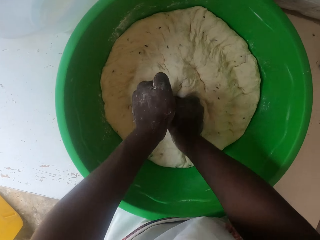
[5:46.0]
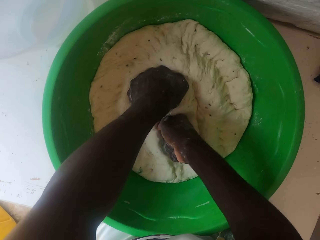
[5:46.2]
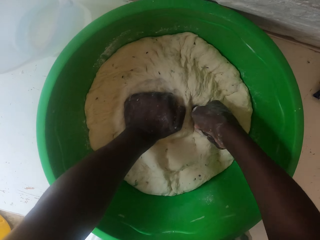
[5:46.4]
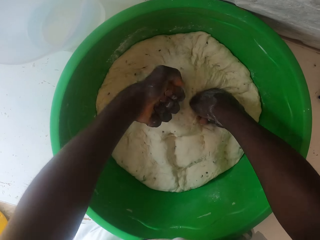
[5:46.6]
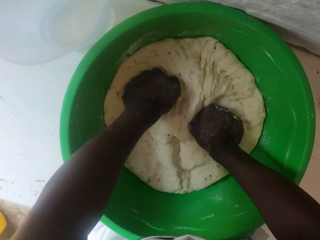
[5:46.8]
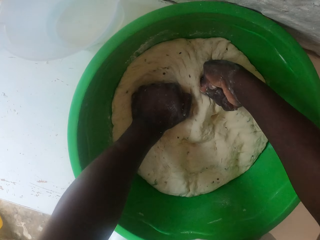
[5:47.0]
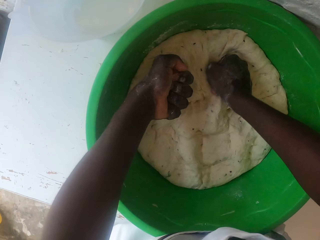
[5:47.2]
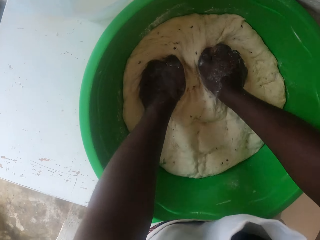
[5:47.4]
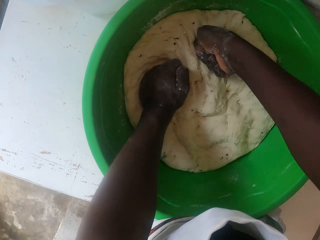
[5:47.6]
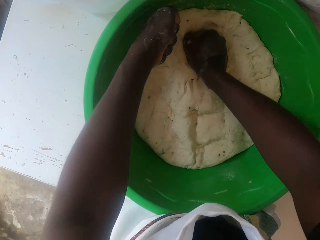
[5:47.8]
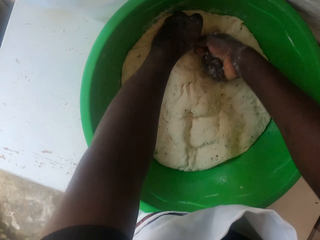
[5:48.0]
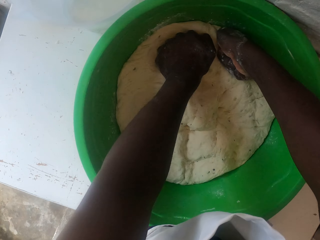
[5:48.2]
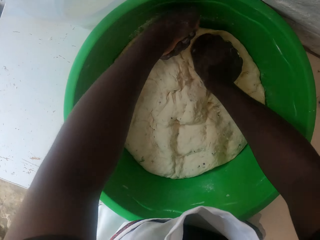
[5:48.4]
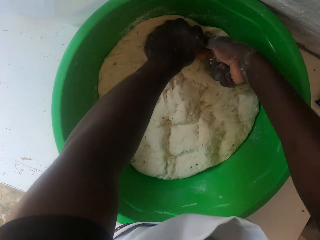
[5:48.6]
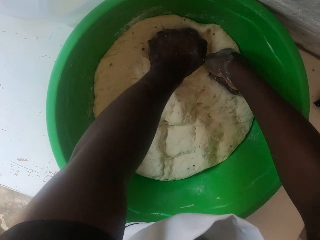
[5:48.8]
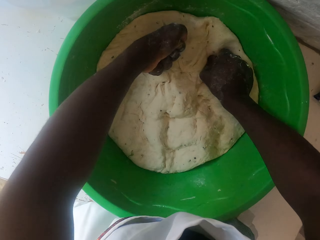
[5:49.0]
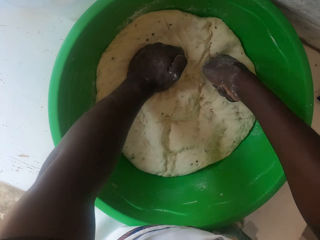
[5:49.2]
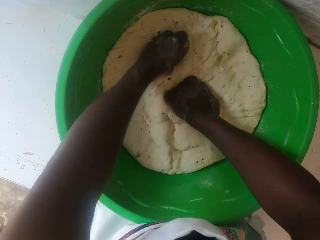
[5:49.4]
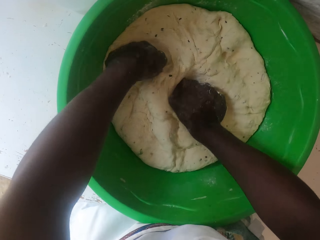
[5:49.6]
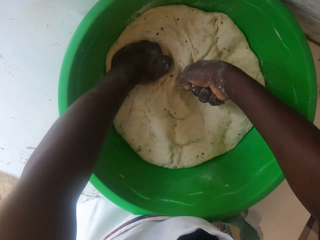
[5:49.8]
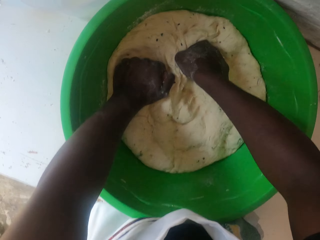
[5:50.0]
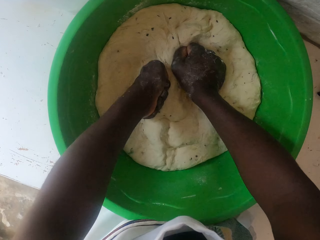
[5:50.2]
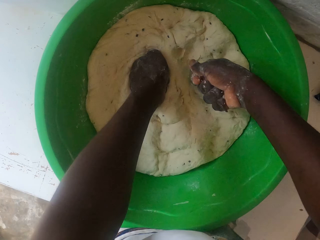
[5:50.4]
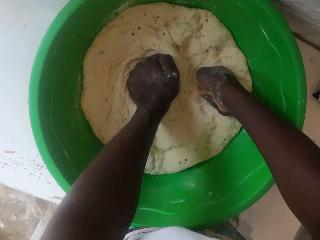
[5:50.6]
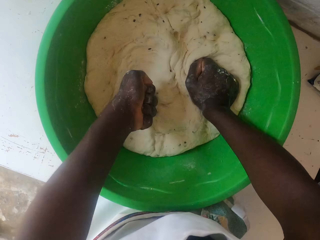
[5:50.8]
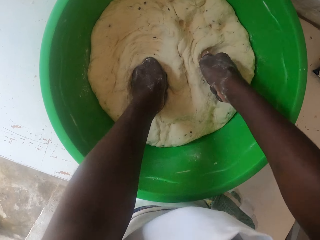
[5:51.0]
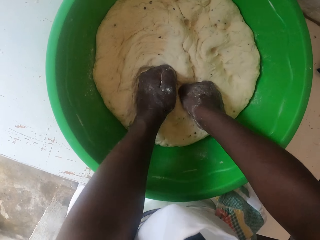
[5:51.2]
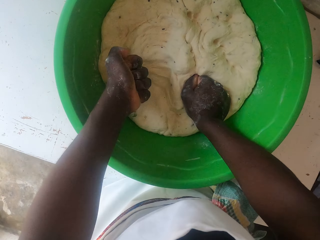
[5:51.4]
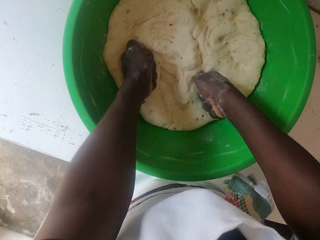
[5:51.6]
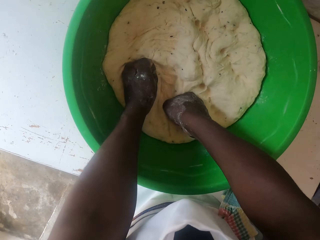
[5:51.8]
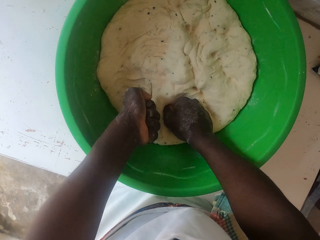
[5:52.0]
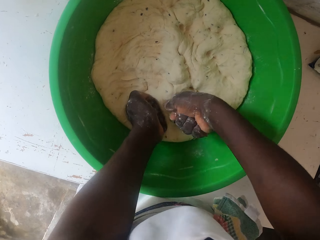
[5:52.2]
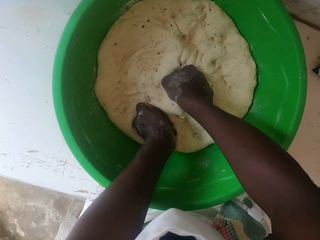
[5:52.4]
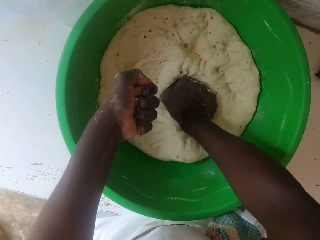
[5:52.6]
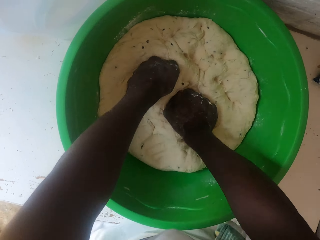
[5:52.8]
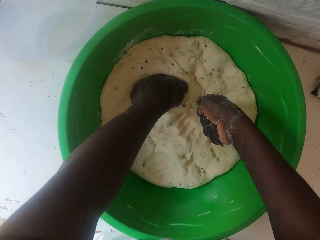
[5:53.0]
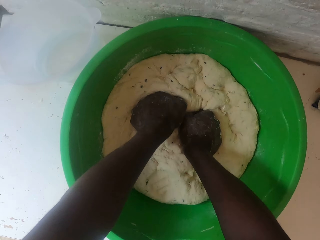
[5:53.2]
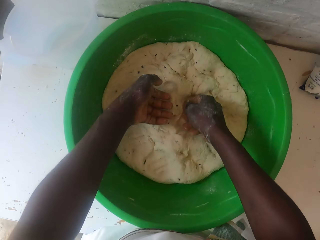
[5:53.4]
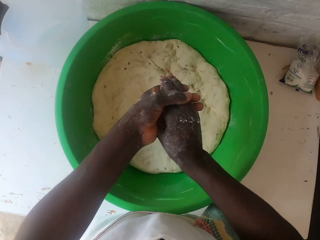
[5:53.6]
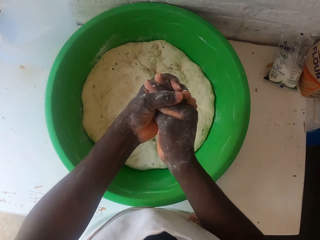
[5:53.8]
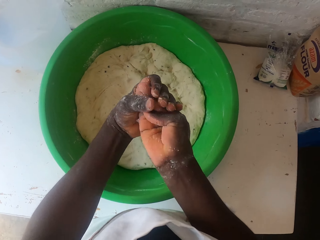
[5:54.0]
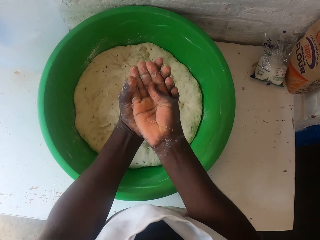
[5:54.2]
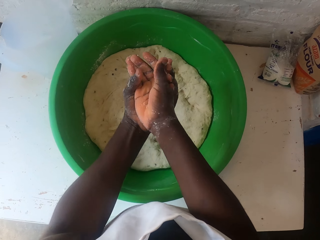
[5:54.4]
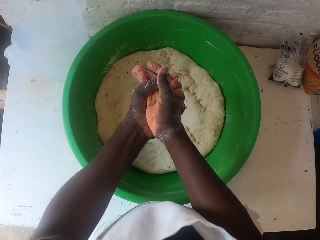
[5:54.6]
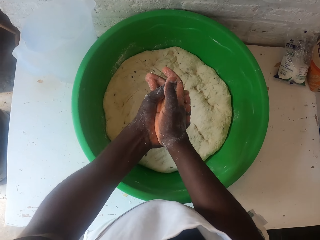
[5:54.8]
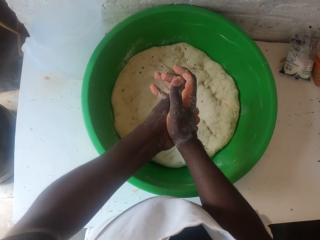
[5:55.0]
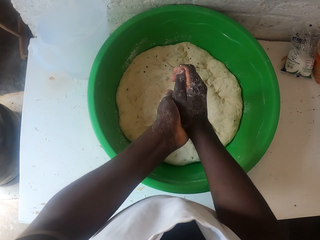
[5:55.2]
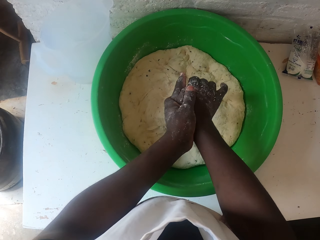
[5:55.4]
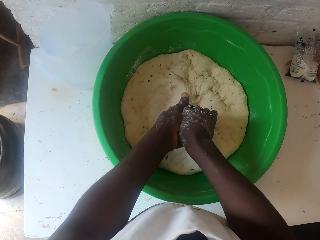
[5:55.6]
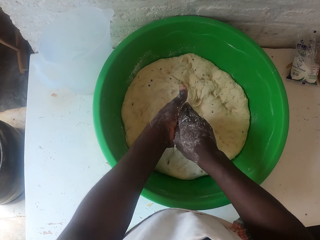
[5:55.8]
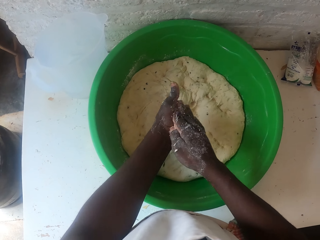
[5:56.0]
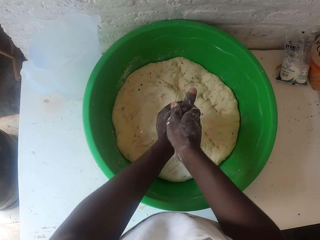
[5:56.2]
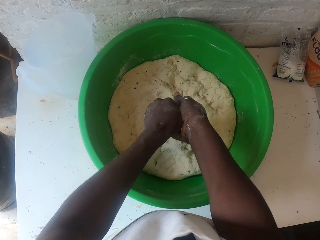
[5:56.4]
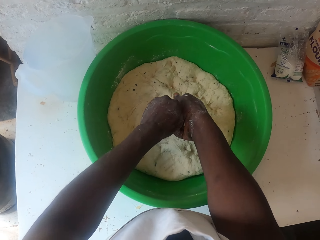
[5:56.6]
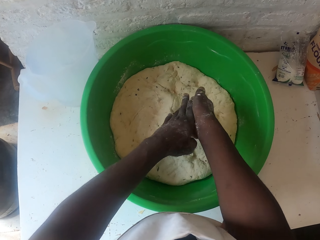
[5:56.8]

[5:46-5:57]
The camera wearer wipes dough on the hand in the basin. He rubs his hands together.

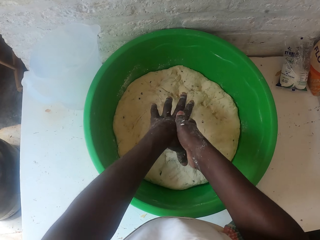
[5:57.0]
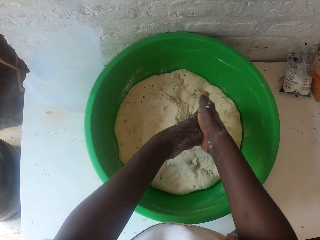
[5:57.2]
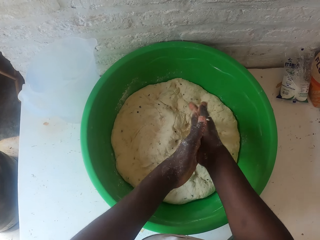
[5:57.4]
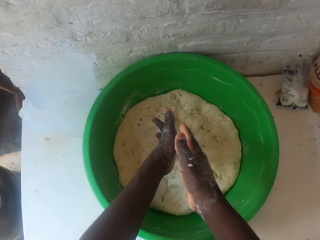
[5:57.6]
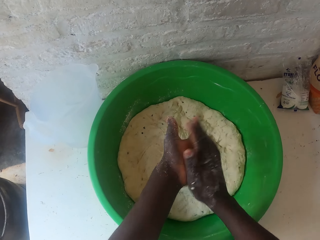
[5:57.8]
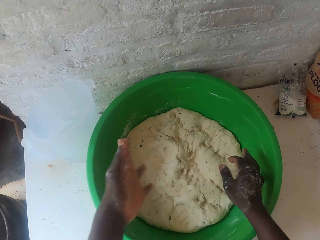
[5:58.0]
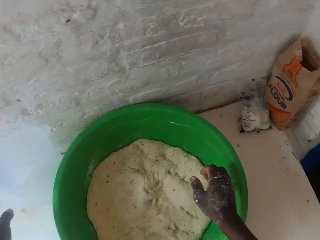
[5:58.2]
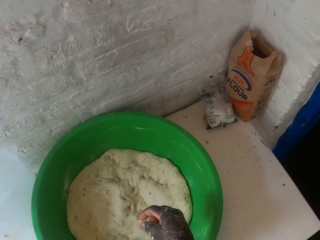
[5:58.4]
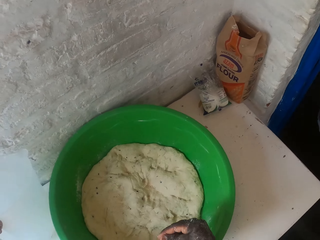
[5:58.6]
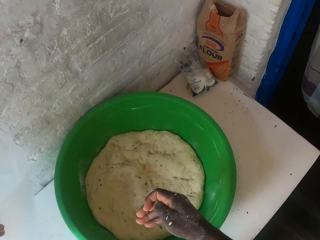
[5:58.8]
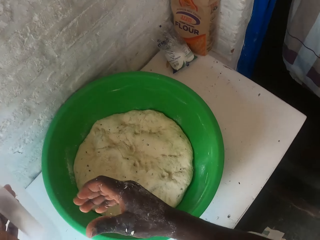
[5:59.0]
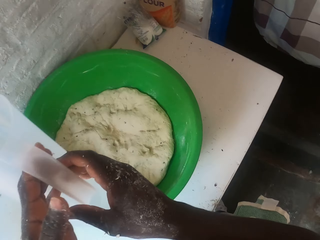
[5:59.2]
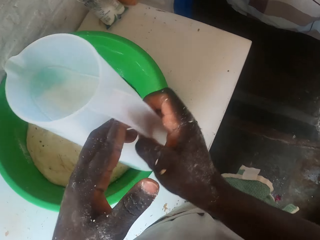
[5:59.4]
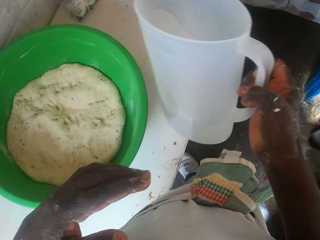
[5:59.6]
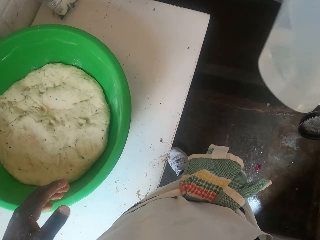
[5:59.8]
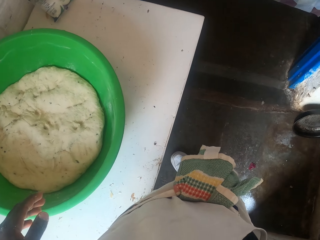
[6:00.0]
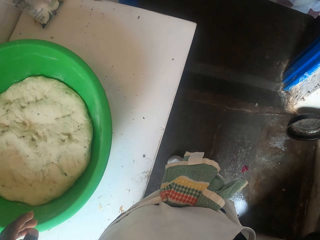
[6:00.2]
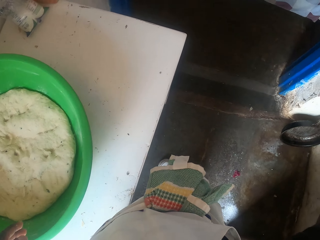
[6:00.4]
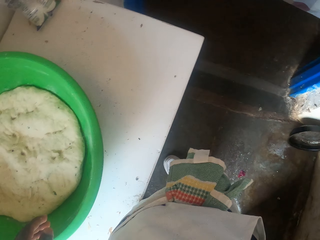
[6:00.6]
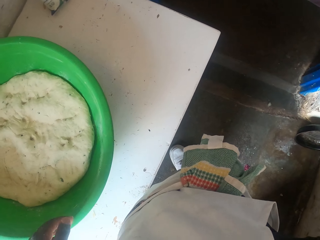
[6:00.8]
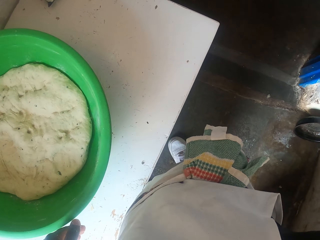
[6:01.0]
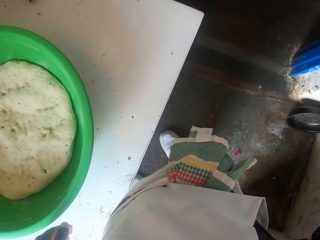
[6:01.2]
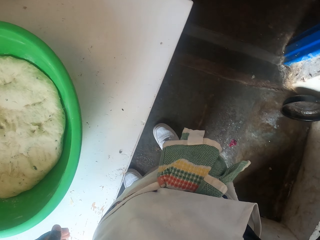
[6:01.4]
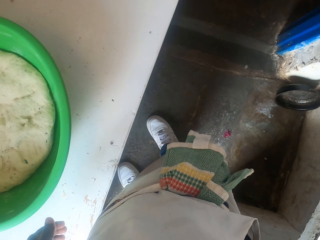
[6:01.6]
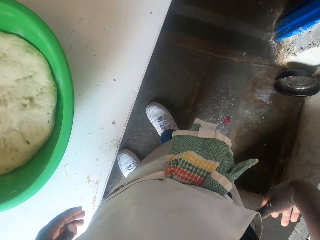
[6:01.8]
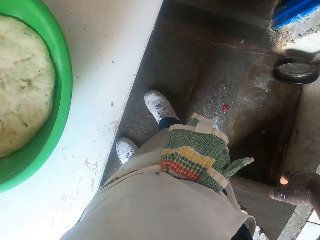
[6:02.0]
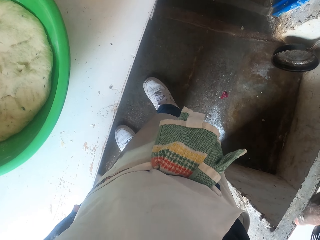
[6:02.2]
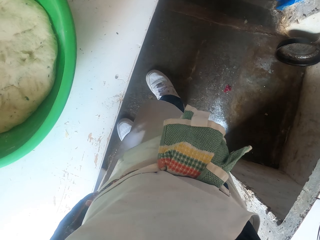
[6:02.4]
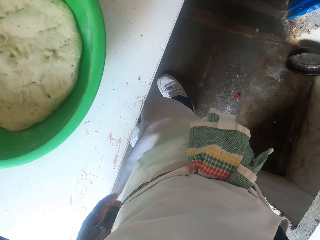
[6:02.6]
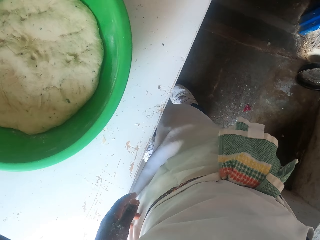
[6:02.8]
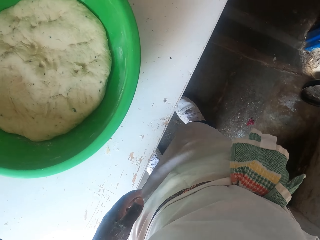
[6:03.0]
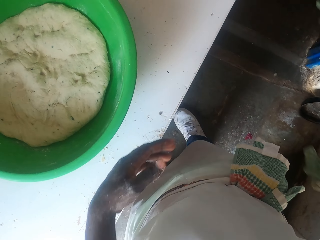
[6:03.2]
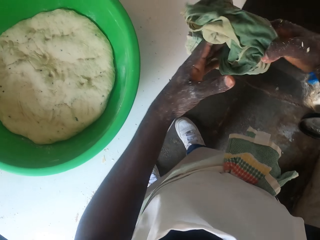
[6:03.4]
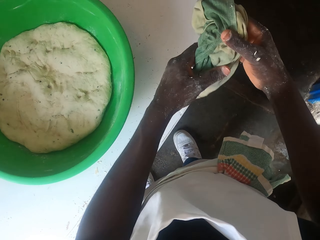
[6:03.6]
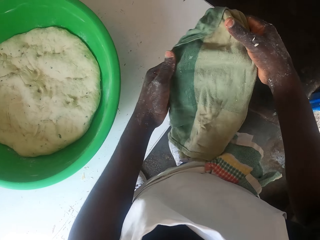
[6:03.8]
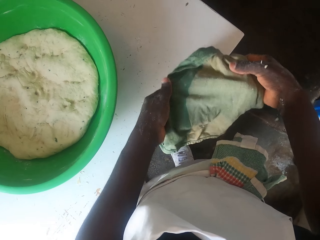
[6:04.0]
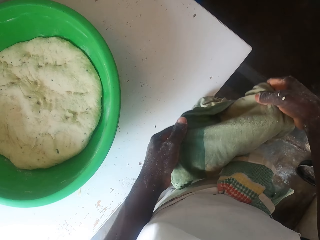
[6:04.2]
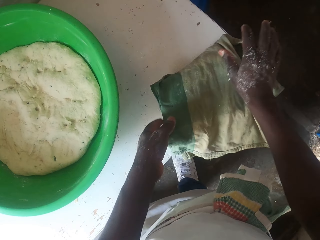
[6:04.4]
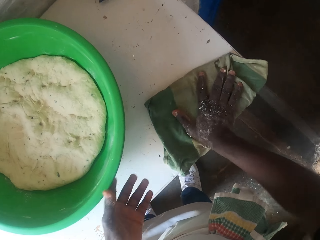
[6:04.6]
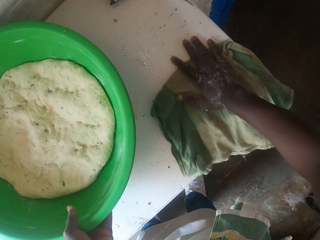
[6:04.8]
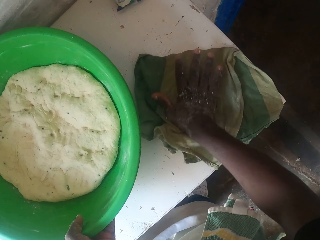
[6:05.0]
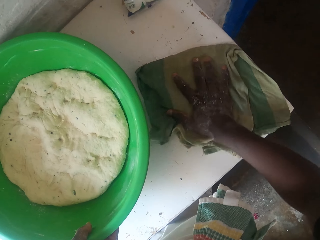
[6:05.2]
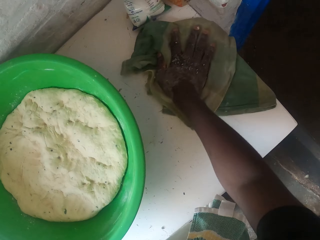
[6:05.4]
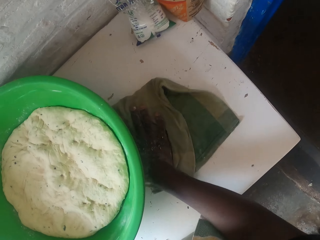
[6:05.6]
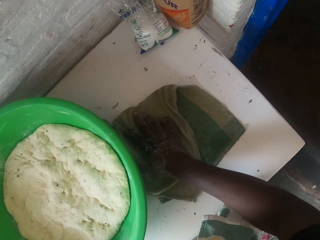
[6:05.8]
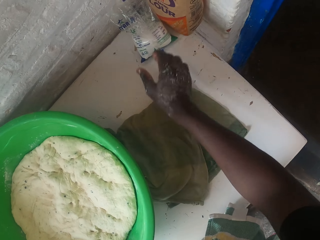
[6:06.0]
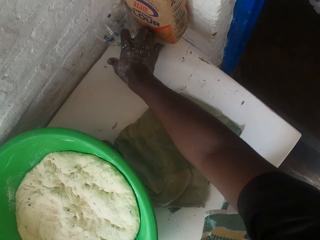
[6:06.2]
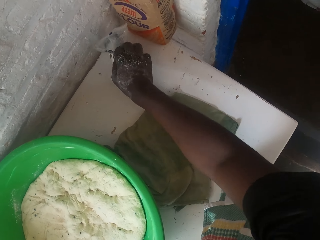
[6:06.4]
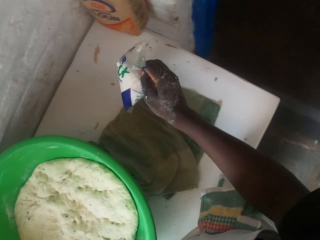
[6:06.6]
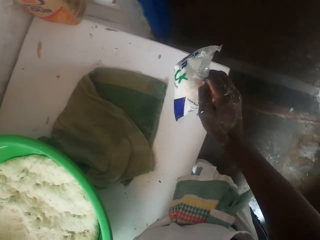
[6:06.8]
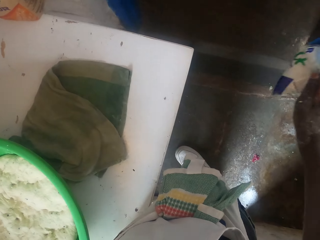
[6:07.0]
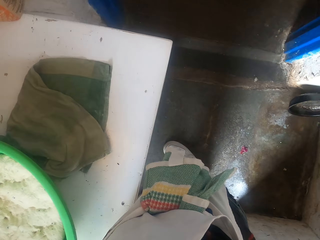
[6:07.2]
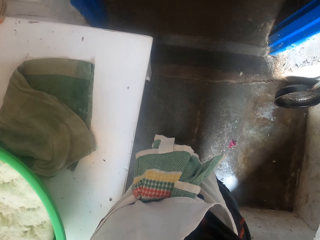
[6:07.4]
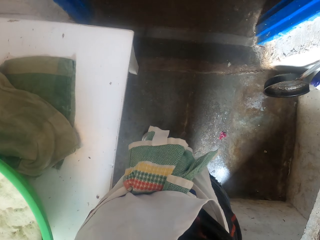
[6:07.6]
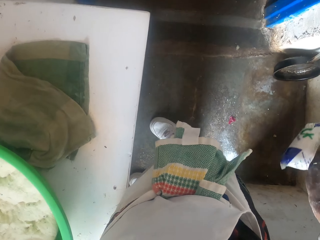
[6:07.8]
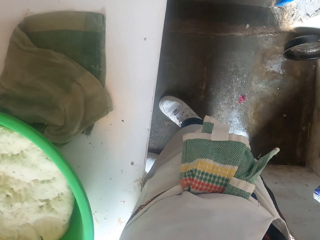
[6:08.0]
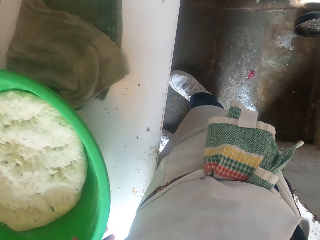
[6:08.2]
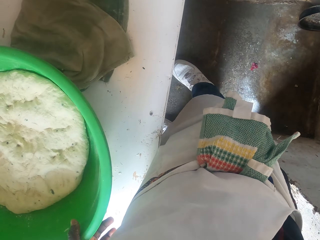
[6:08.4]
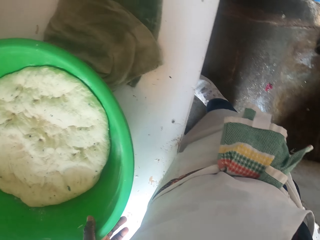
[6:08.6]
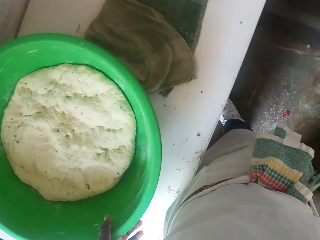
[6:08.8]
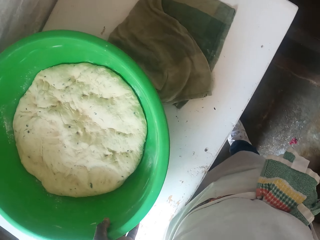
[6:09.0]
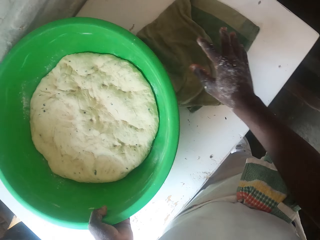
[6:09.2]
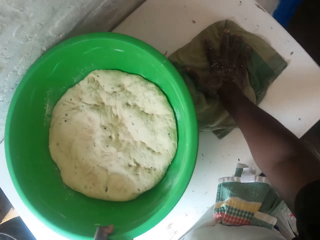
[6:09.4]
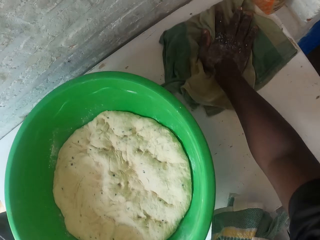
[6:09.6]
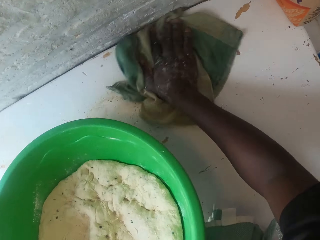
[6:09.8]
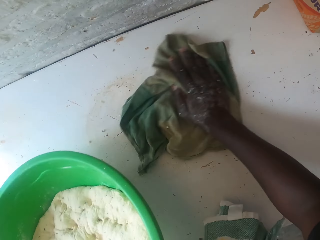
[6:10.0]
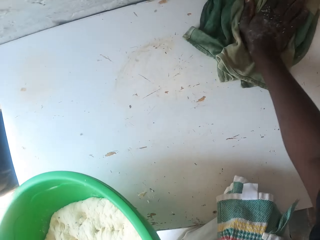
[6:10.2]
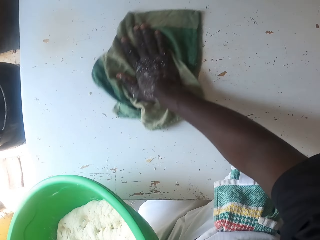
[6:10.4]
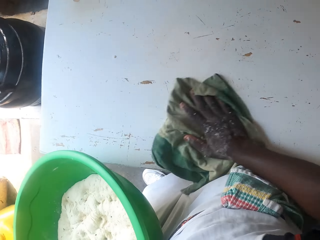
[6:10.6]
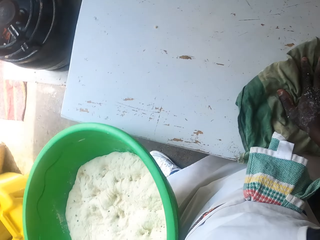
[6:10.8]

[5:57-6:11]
The camera wearer takes a jug from the table. He passes the jug to his right hand. He puts the jug on the shelf. He moves the right hand down. He takes a piece of cloth and holds the cloth. He wipes the table with the piece of cloth. He moves the basin of dough. He picks up a packet of salt. He puts the packet of salt on the shelf. He wipes the table with the piece of cloth. He moves the basin of dough. He wipes the table.
